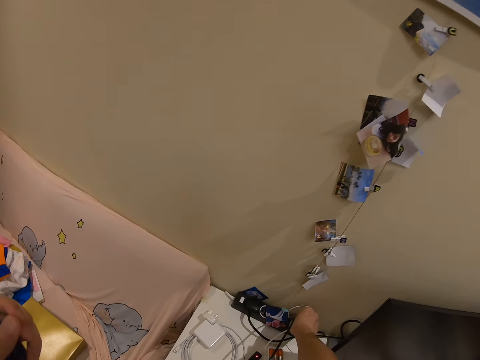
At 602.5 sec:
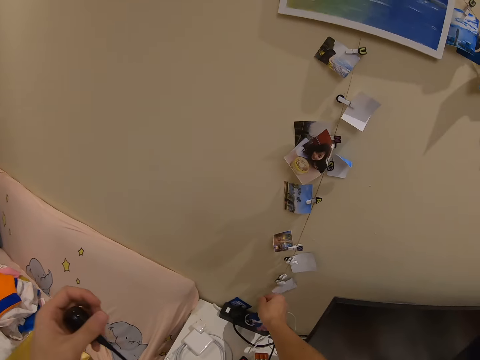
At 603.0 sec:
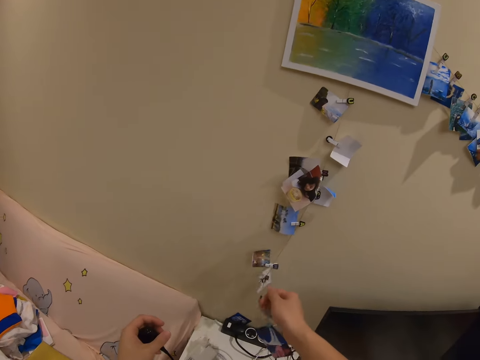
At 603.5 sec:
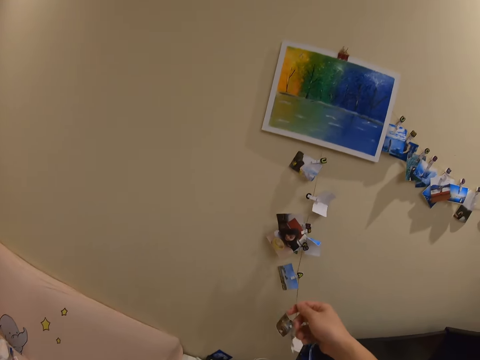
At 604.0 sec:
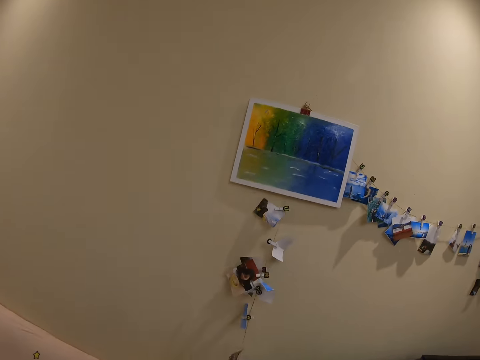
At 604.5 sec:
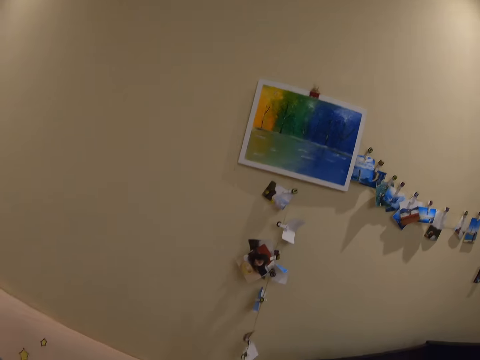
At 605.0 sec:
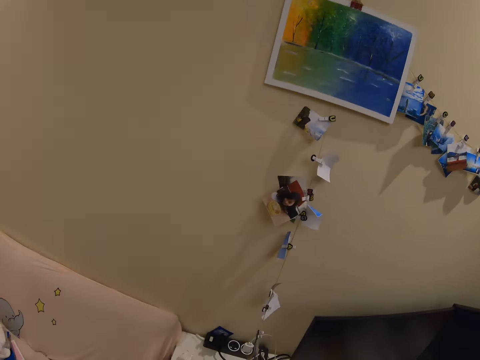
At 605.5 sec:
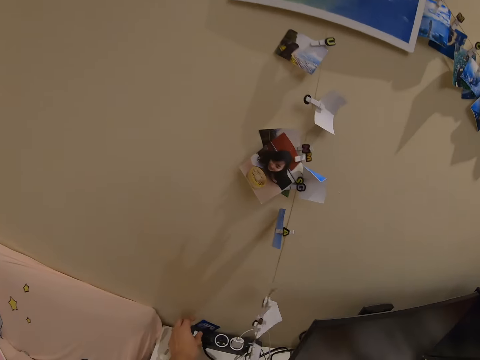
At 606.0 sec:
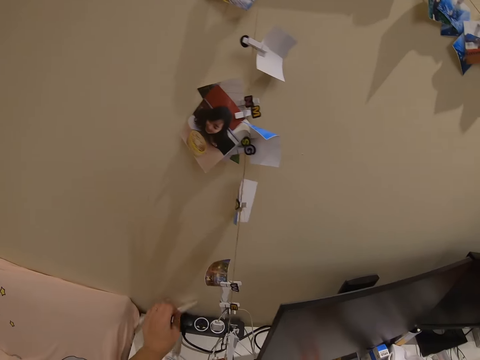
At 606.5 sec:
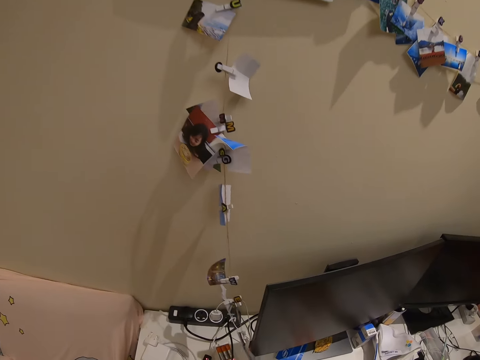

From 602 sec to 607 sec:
The camera wearer pushes the photos.

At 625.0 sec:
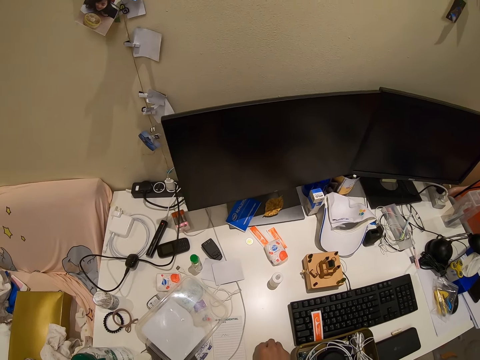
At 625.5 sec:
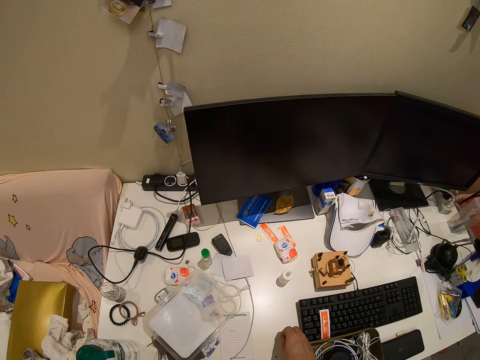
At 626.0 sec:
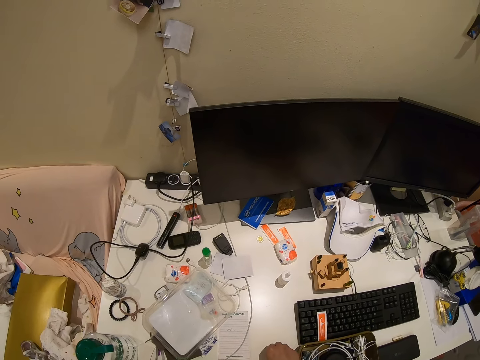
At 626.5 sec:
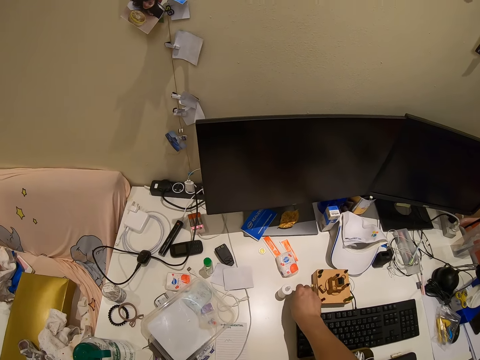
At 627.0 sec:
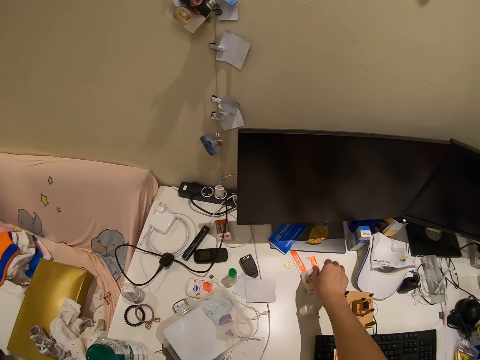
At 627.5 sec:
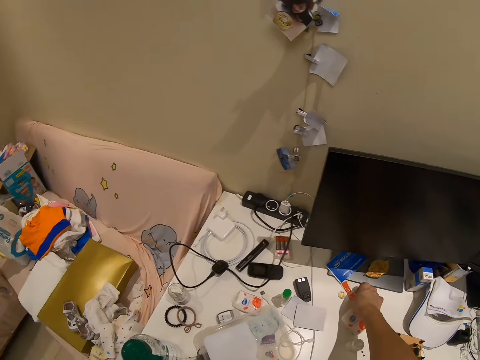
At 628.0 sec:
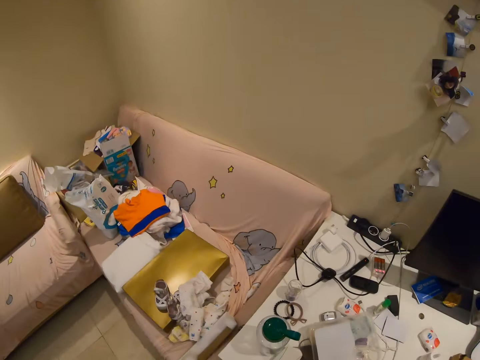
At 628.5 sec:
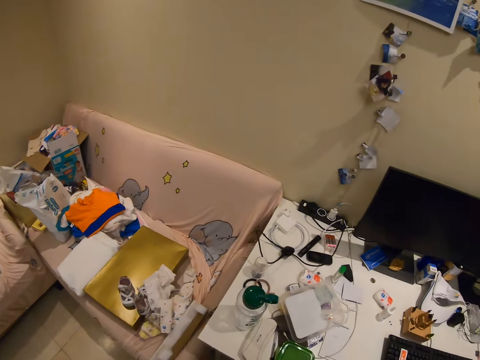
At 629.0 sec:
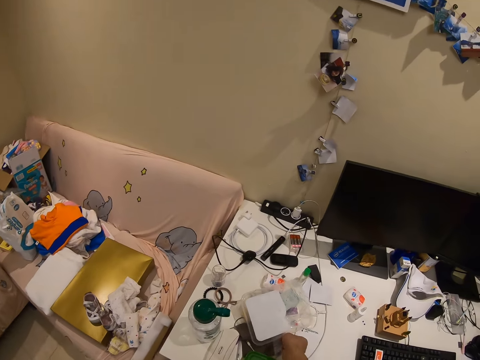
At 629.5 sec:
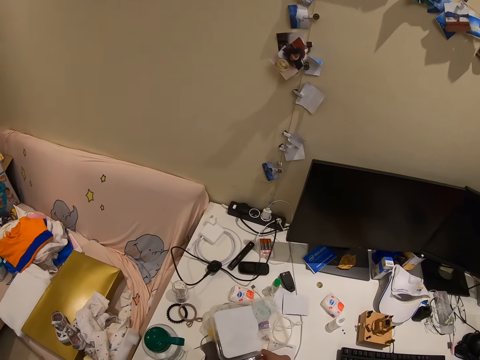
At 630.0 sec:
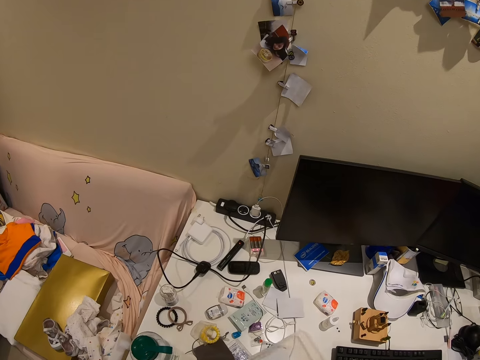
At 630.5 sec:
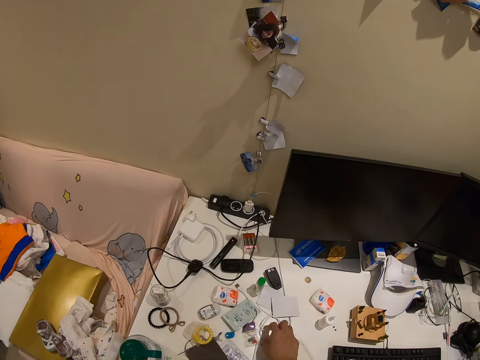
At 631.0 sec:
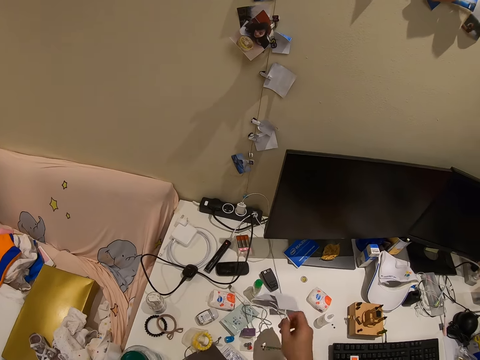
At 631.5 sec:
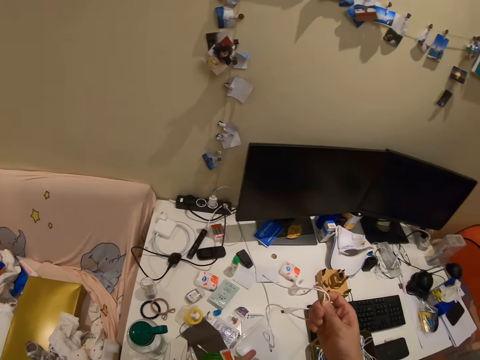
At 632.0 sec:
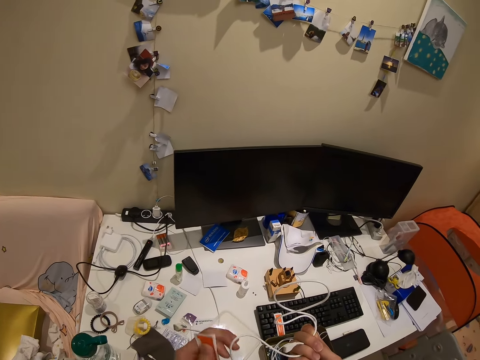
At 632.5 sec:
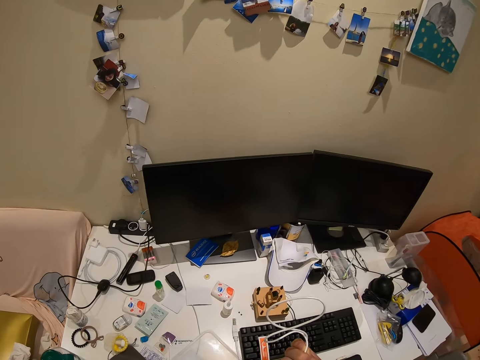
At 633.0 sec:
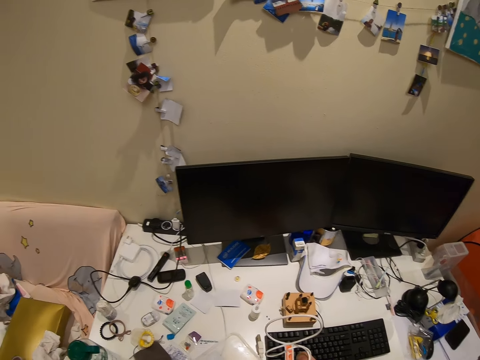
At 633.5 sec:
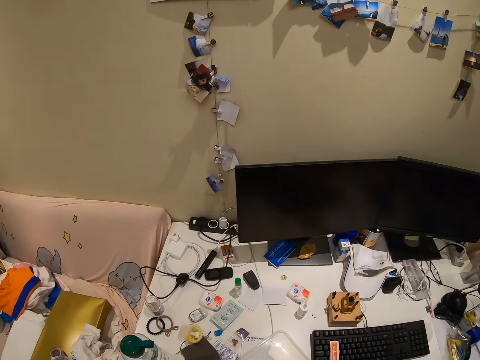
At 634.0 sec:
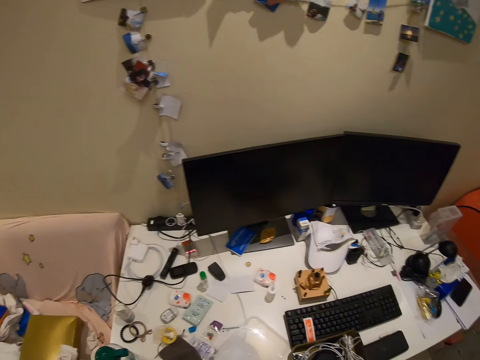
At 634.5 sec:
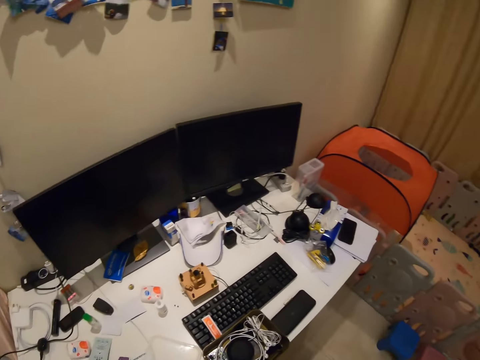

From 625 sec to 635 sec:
The camera wearer does something. They collect something on the table. They put the object on the table. They pick up a cable from the table.

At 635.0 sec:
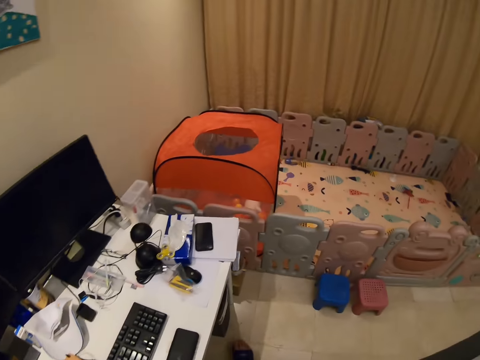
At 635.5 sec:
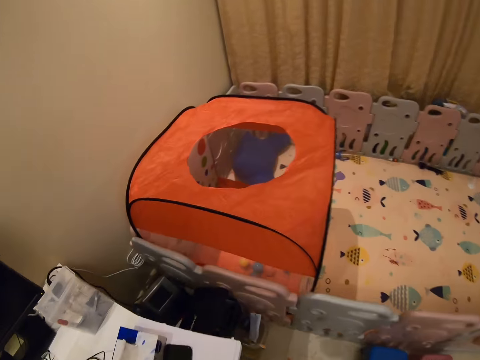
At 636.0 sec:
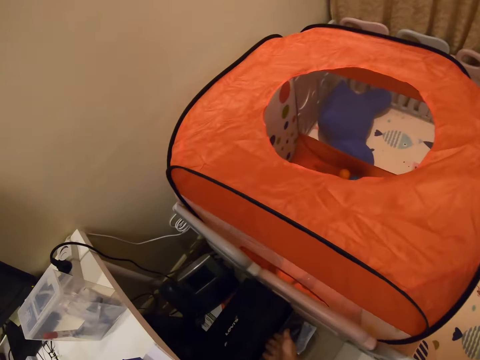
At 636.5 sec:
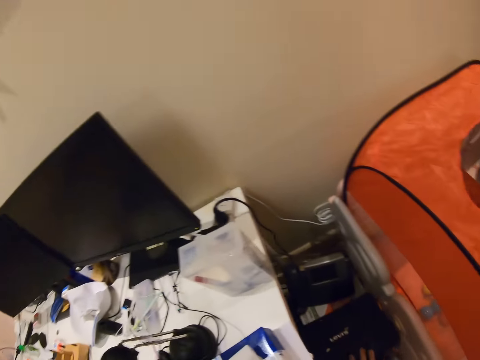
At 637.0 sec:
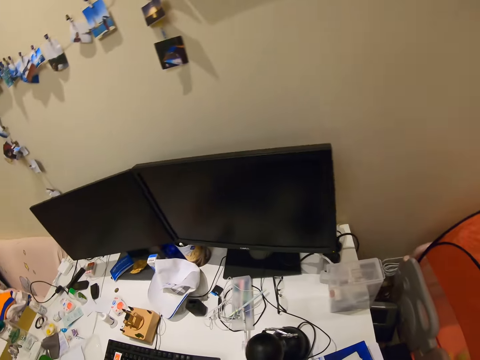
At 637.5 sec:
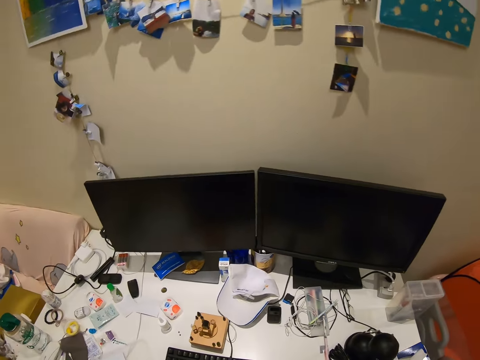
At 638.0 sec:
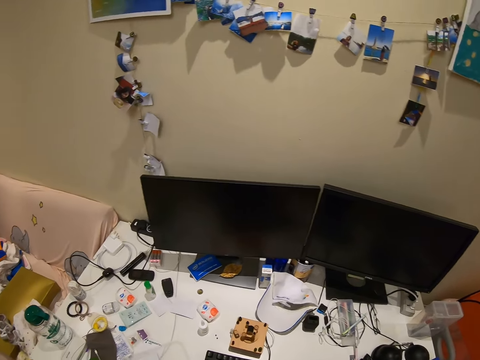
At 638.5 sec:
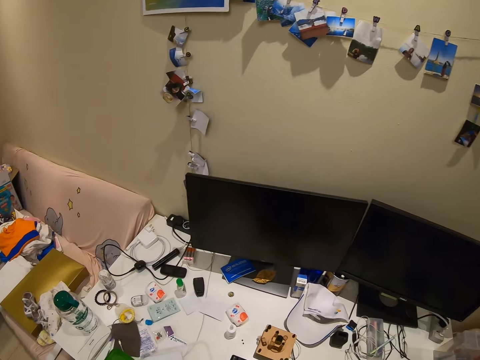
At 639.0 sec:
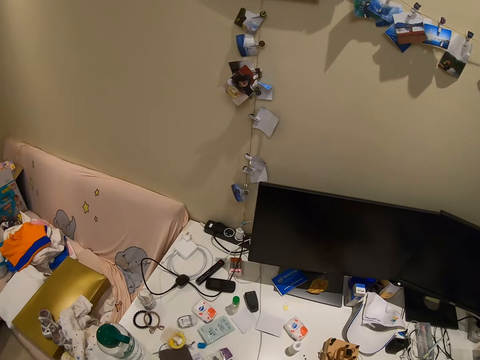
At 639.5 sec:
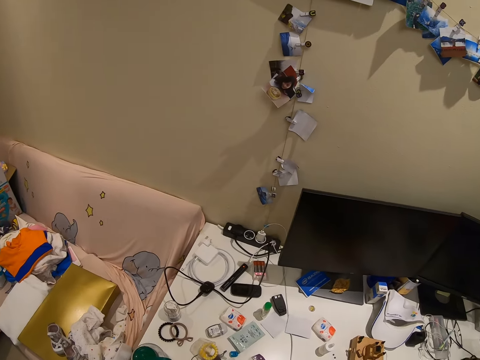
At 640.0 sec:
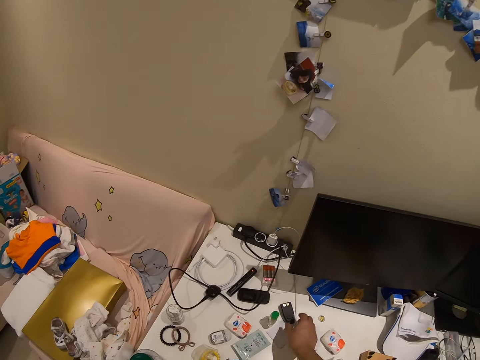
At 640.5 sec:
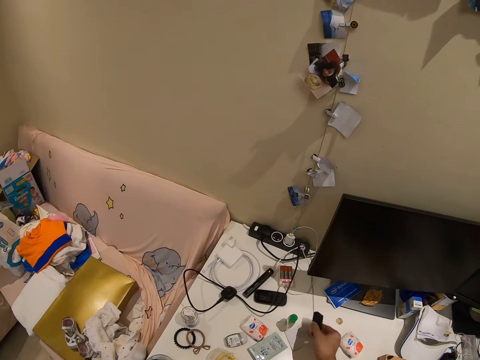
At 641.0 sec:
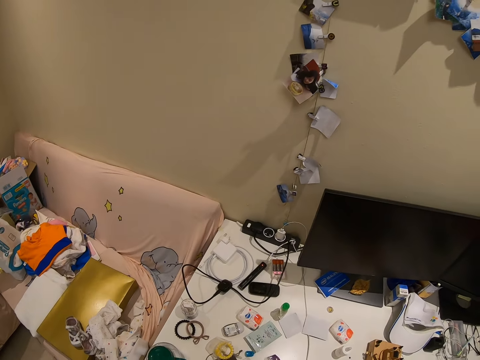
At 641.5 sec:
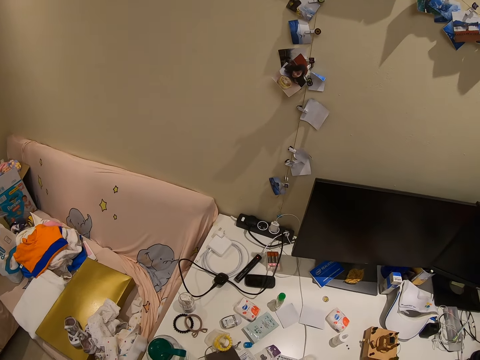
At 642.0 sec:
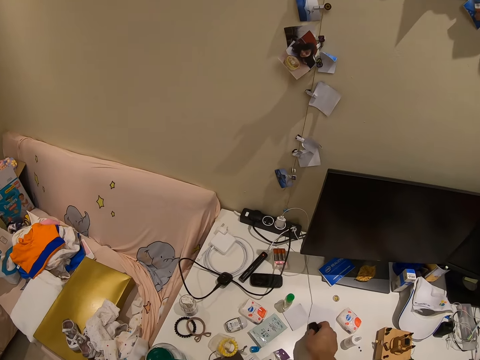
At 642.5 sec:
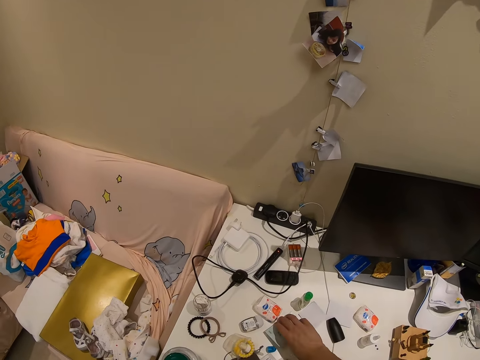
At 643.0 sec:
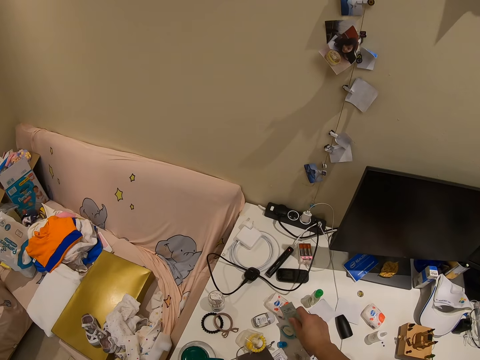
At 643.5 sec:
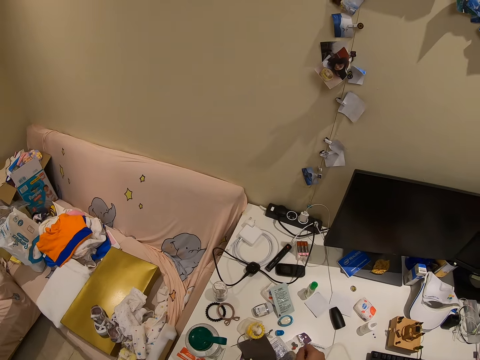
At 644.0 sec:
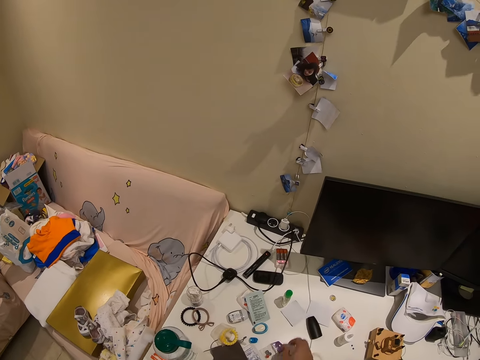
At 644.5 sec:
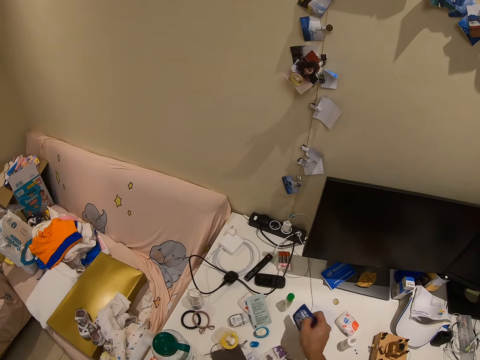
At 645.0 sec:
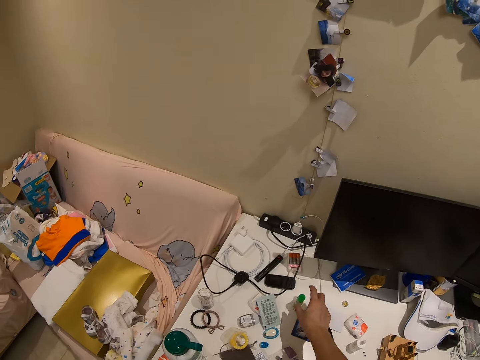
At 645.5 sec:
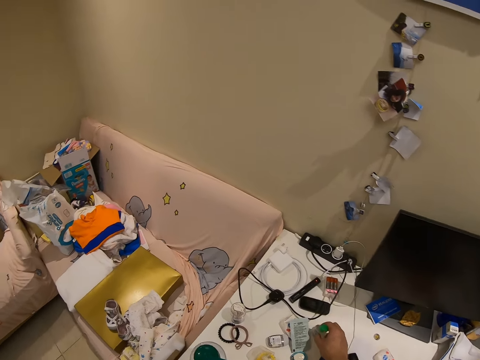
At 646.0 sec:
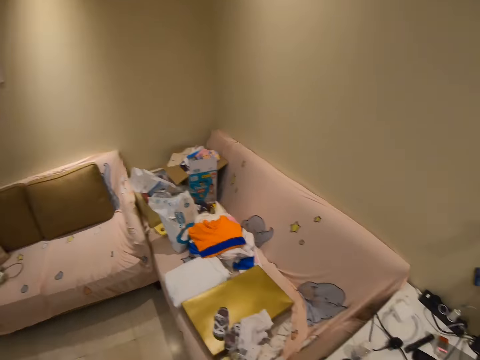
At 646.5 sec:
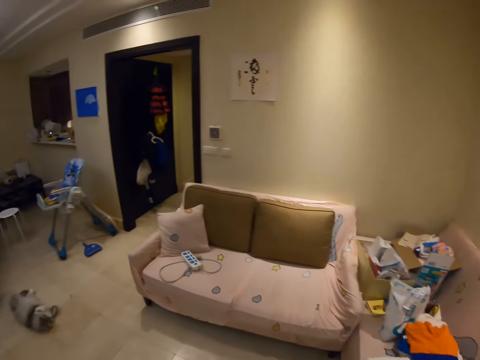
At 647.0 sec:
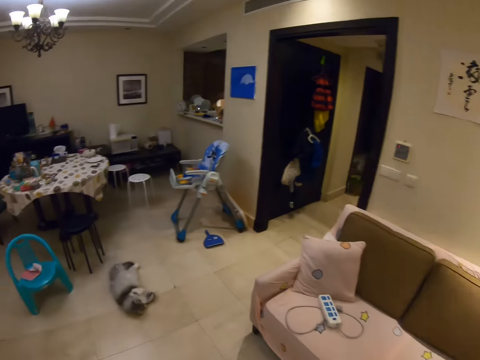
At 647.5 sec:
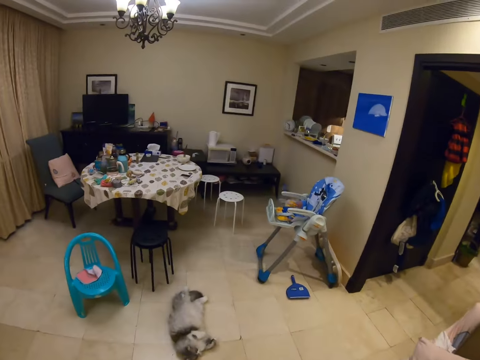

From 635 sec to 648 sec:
The camera wearer puts the cable in a box. They pick up something from the table.
